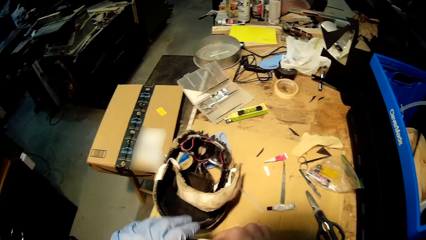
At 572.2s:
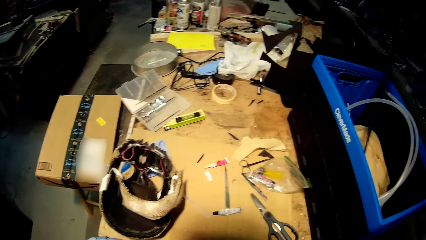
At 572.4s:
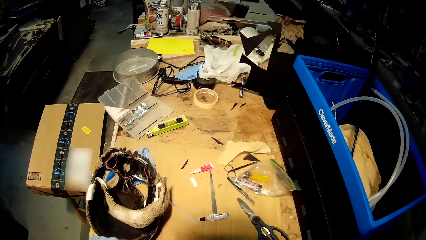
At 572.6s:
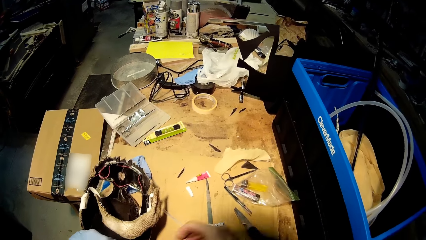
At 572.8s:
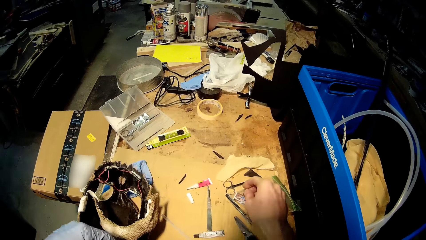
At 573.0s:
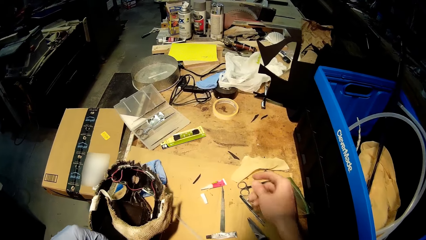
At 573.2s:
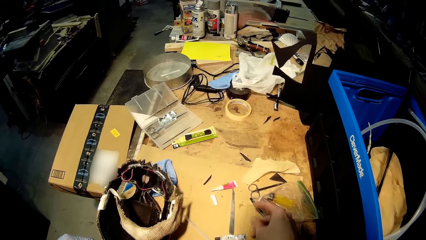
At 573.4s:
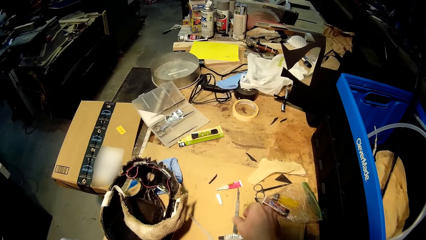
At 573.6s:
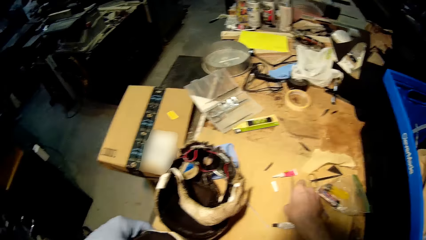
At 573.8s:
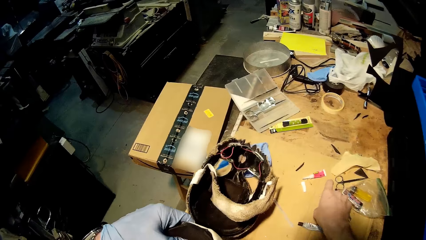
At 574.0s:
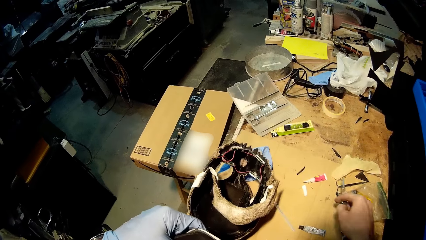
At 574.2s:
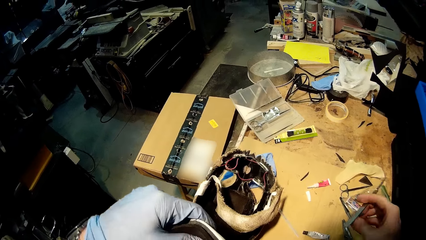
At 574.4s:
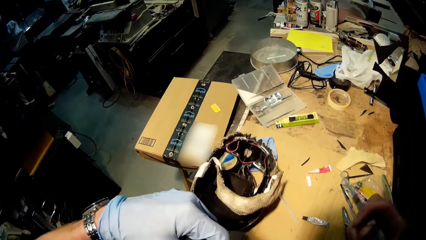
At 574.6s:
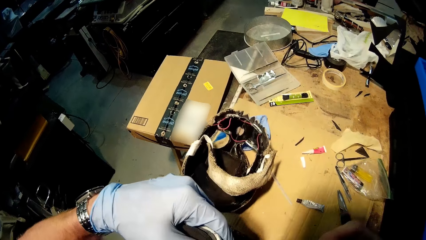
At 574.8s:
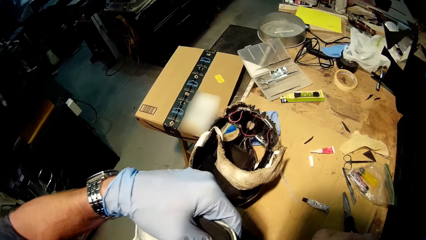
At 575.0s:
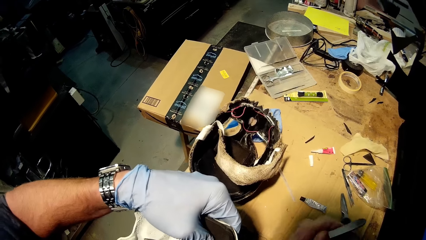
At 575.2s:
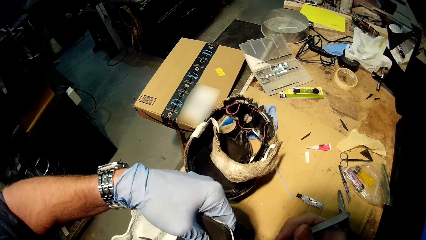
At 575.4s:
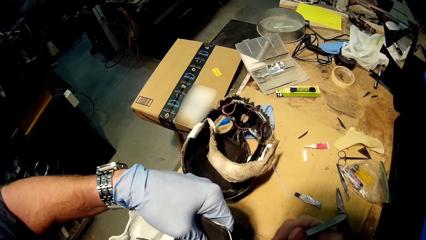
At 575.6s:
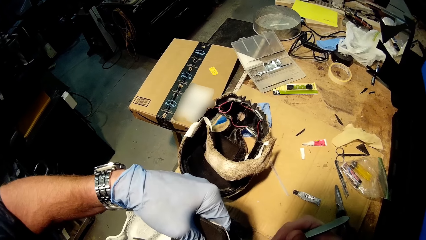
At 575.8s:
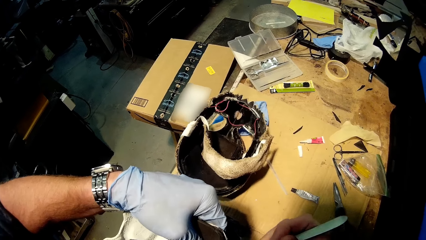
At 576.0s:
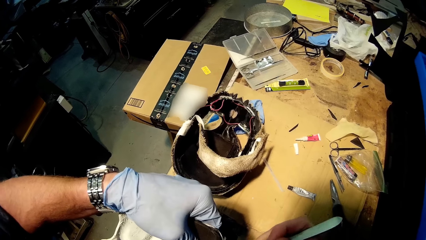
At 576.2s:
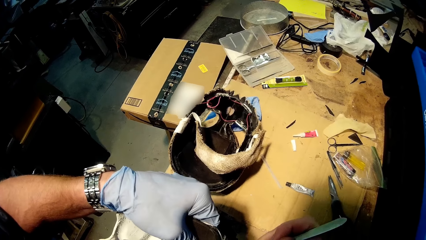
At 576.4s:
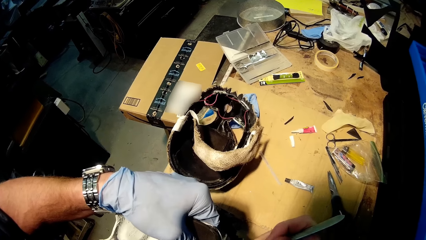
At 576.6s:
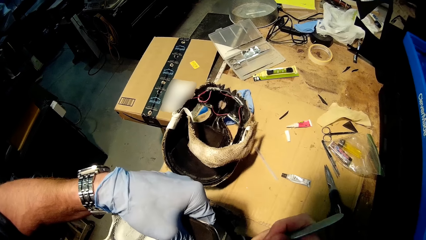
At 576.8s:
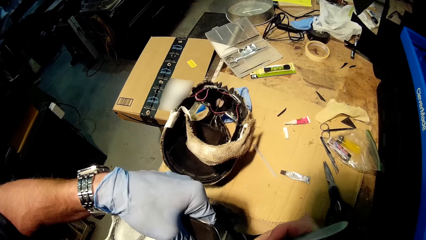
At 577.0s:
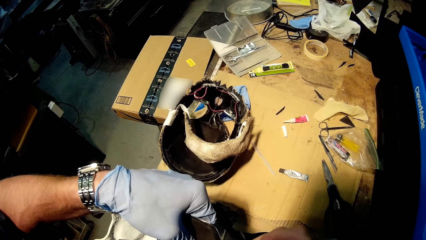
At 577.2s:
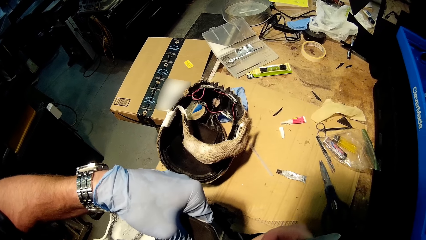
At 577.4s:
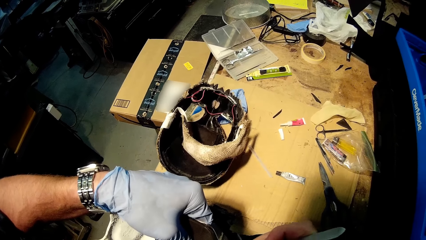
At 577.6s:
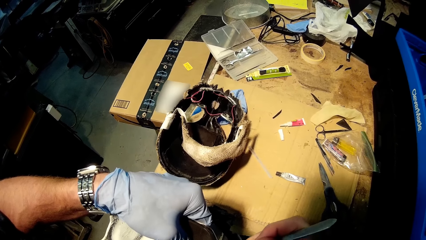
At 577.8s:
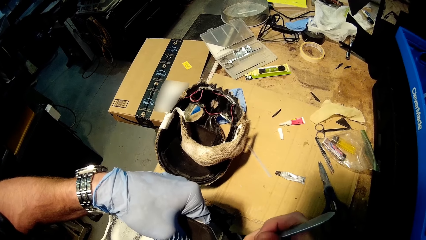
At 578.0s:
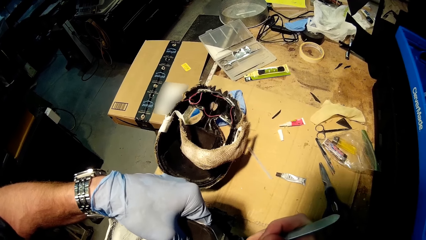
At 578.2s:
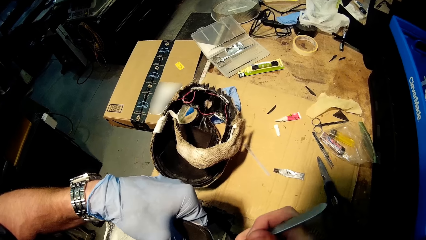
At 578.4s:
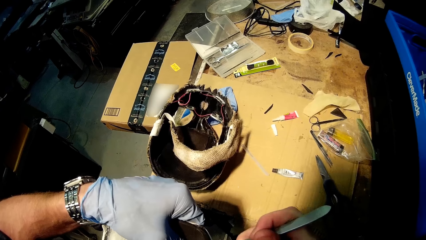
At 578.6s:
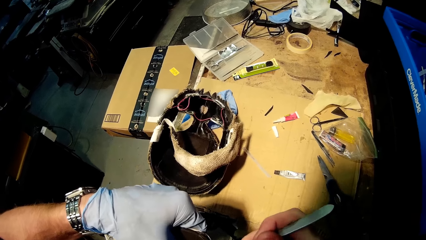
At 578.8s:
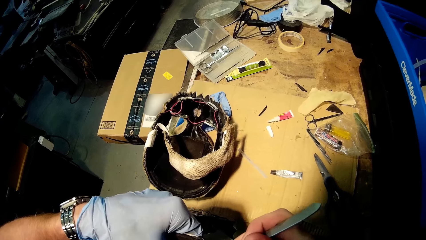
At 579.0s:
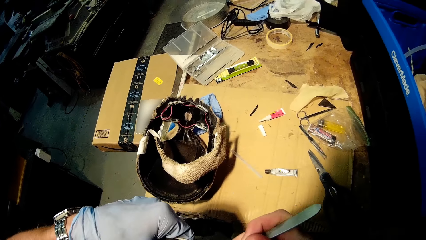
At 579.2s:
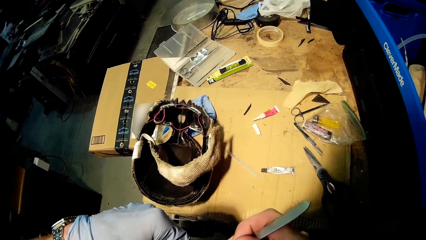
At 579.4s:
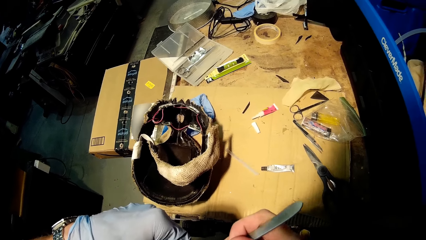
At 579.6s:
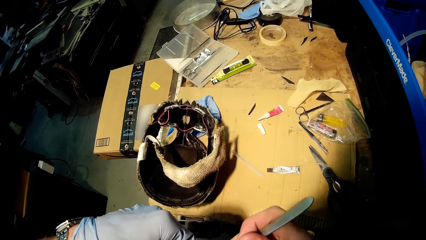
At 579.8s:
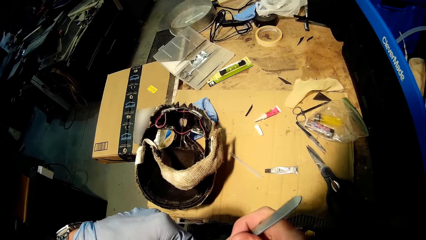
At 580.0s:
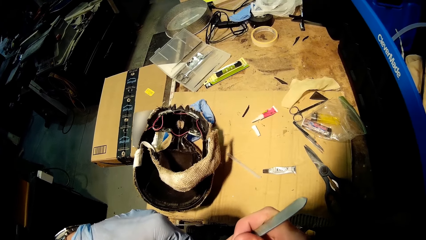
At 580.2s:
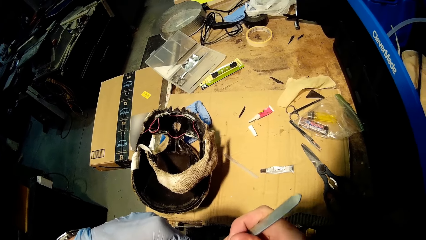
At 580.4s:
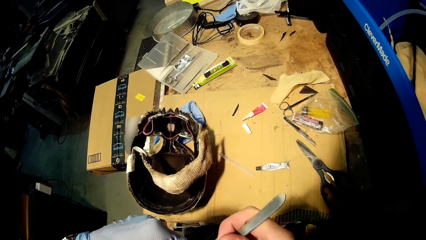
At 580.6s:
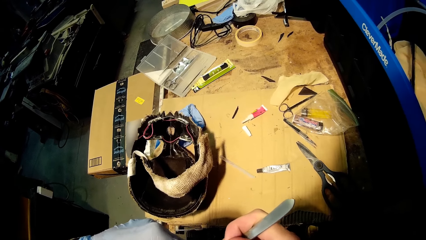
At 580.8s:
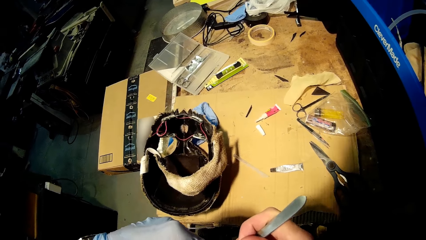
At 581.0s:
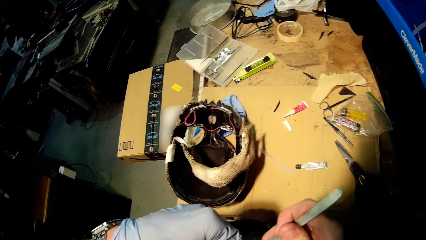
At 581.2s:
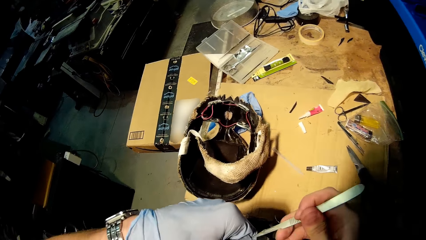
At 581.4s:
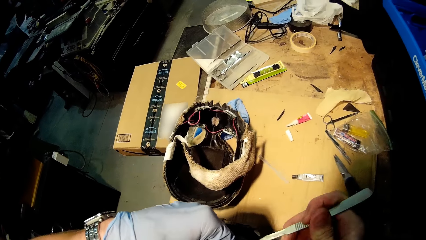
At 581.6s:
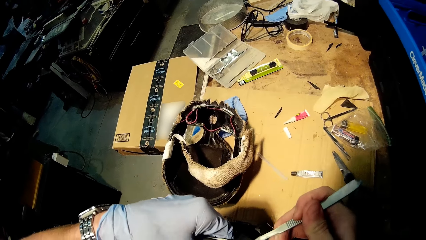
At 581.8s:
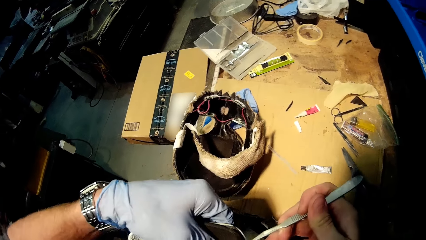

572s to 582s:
The camera wearer picks up a knife from the table with his right hand. He cuts a black cardboard from the white mask with the knife in his right hand.

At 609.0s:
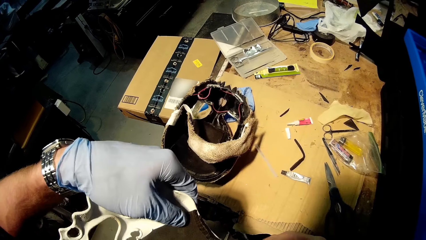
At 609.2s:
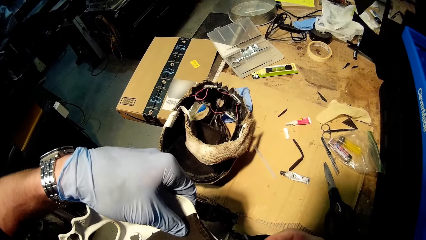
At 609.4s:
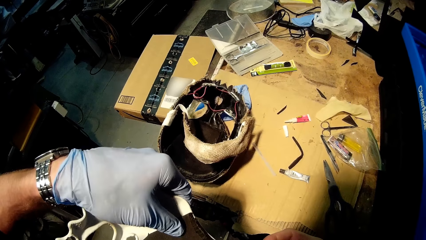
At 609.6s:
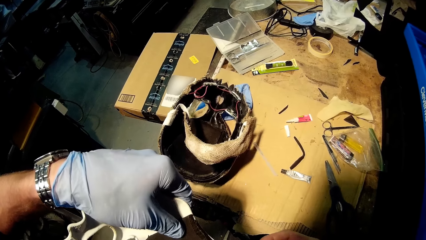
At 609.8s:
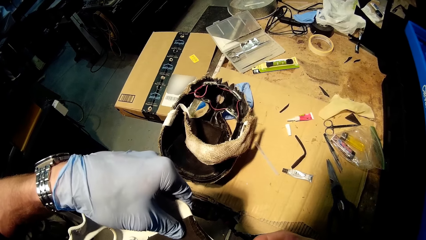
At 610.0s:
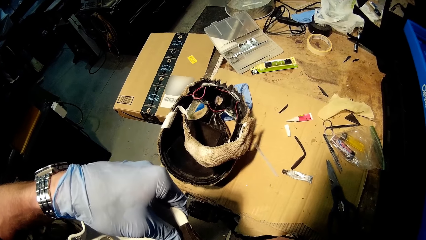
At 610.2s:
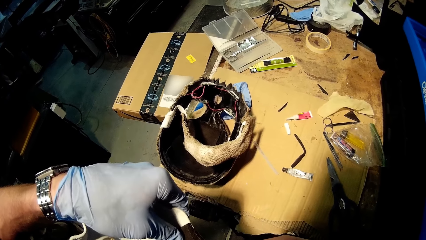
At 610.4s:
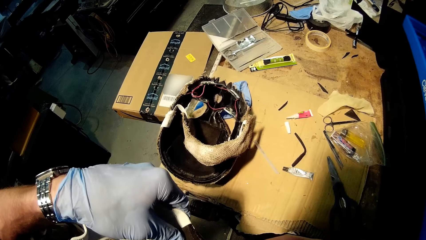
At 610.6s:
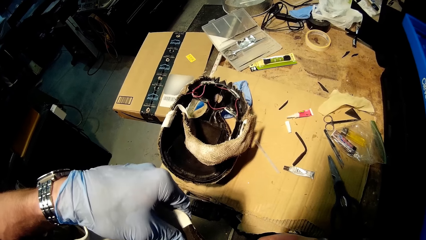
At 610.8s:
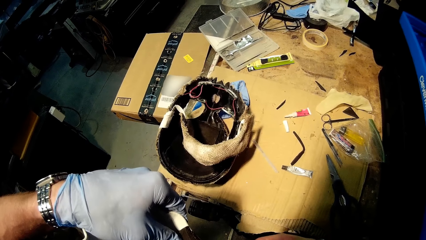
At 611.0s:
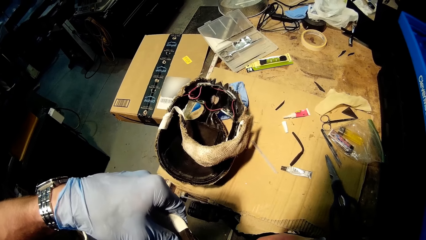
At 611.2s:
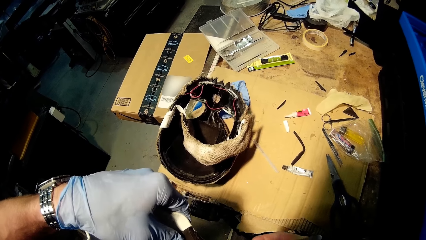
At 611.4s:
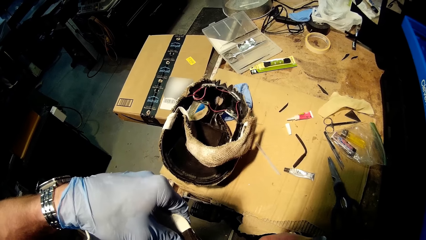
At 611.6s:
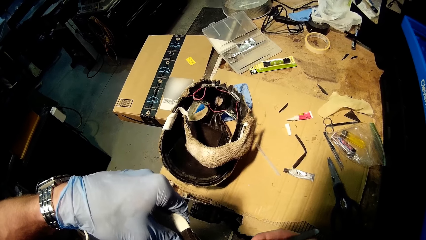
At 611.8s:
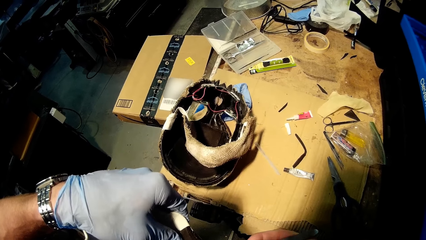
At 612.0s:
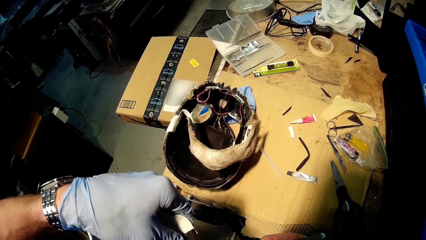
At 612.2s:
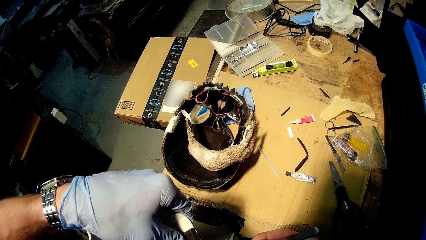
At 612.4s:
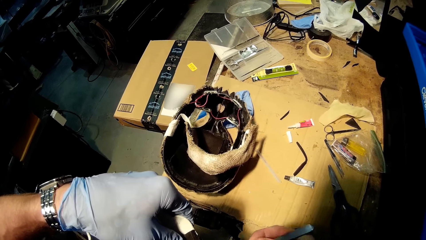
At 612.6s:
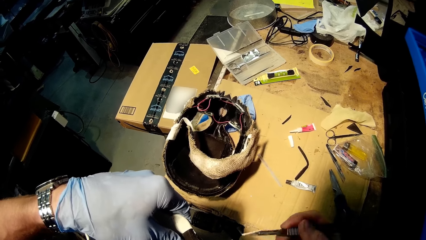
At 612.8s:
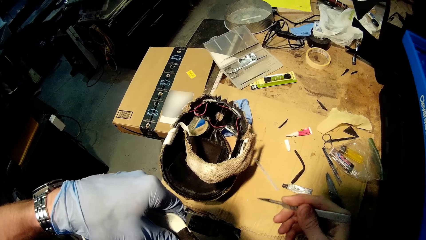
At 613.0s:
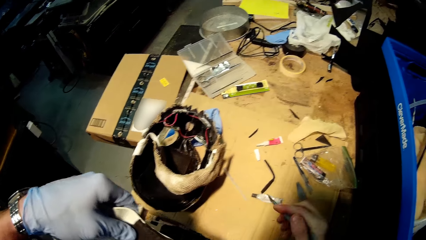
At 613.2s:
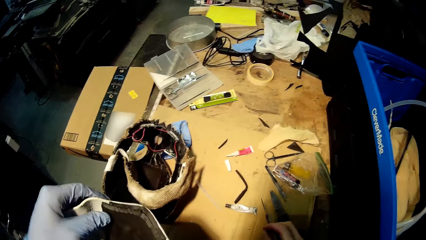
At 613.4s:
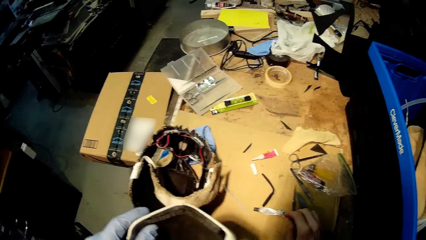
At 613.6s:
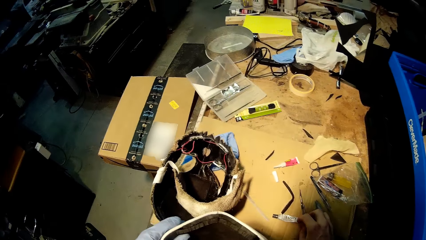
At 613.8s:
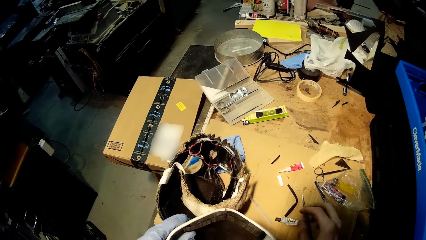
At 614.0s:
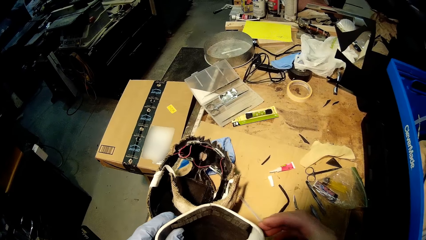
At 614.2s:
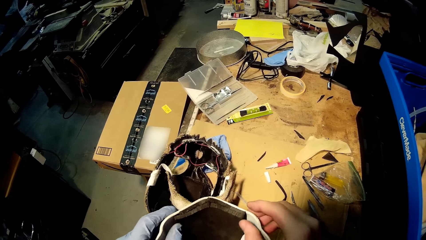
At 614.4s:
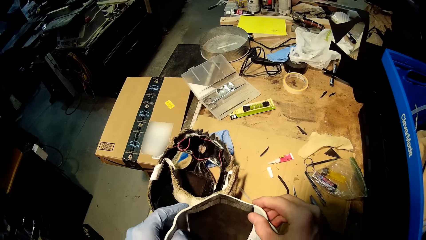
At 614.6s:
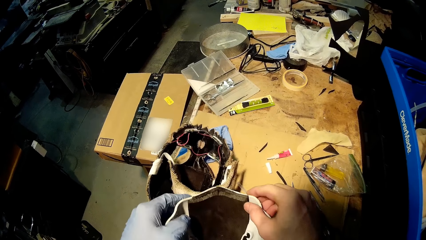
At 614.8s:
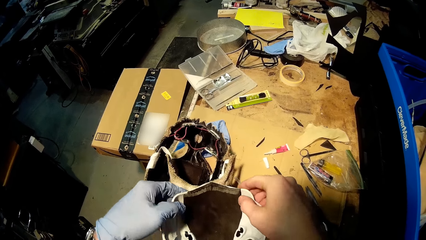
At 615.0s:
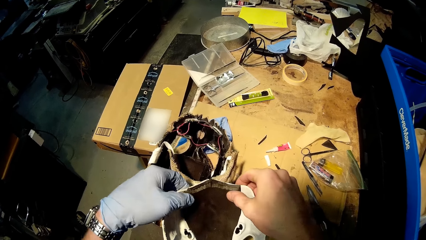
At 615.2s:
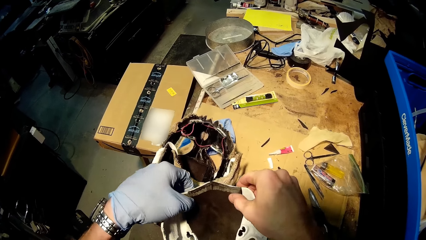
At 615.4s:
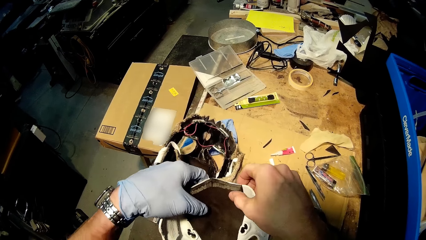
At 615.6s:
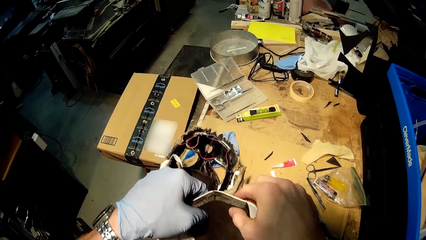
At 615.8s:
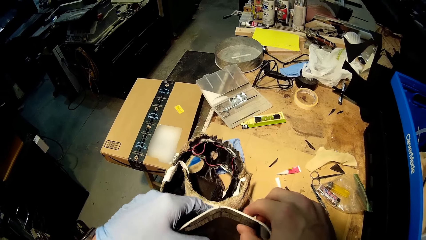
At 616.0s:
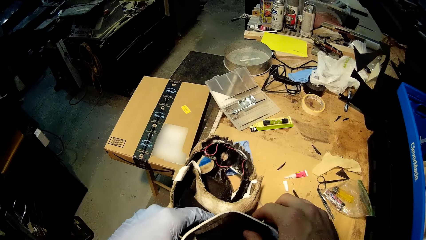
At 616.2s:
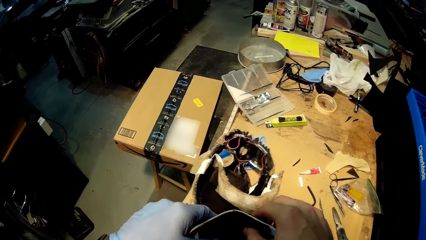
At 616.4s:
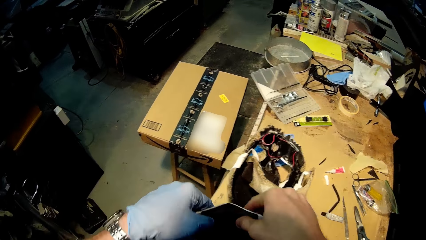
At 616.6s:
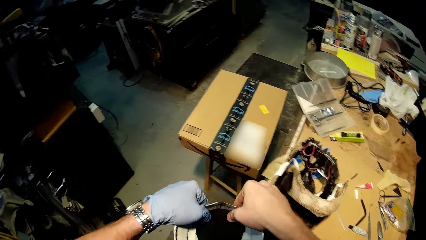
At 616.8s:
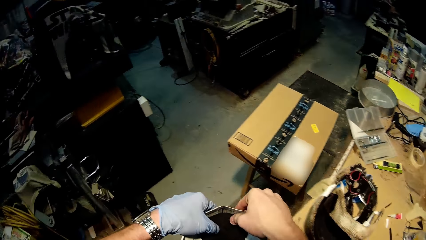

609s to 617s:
The camera wearer cuts the black cardboard in the white mask with the knife in his right hand. He places the knife on the table with his right hand. He holds the white mask with both hands.
